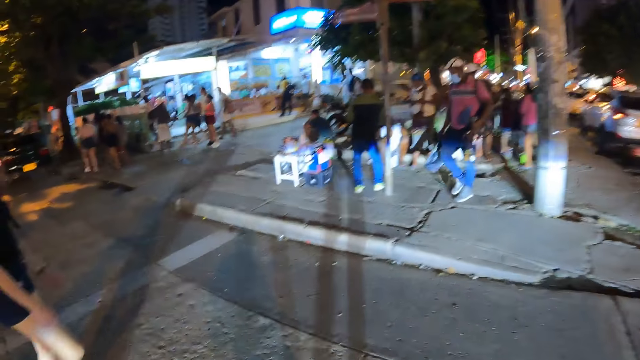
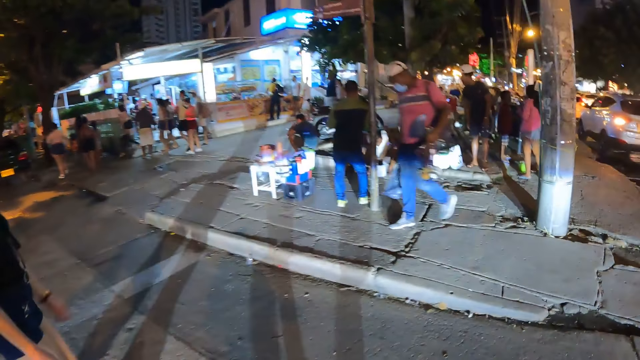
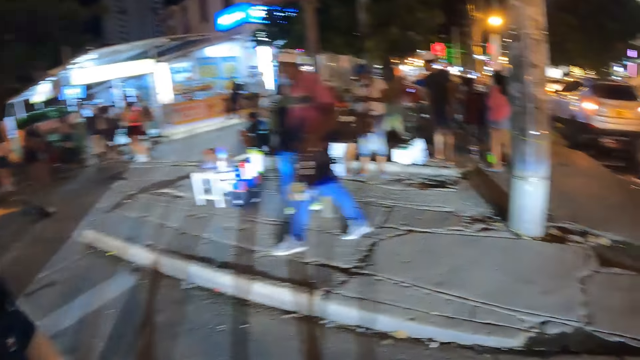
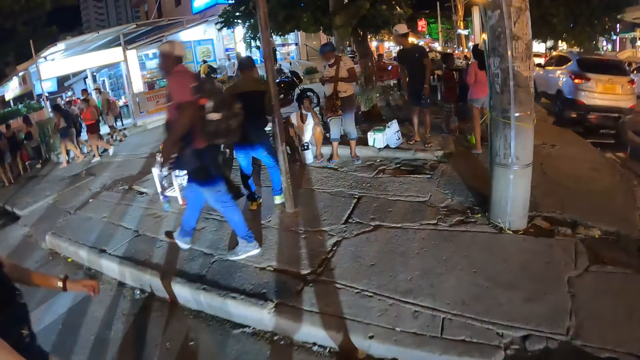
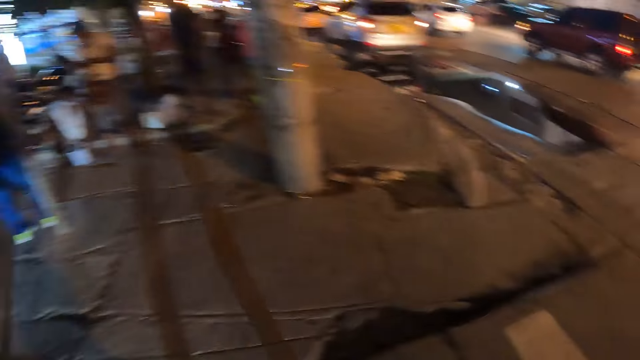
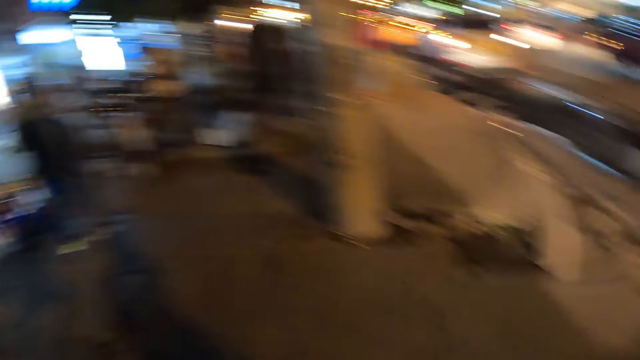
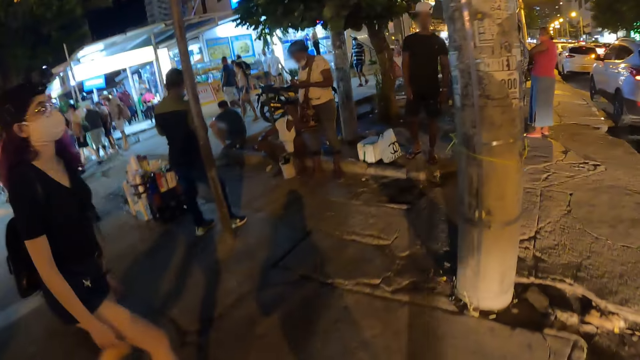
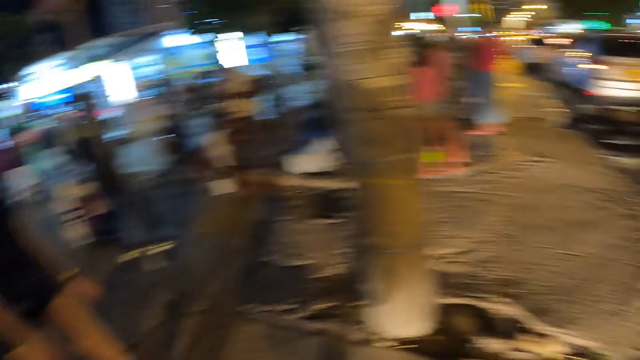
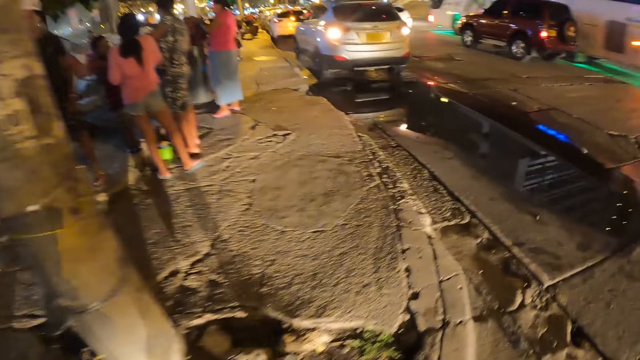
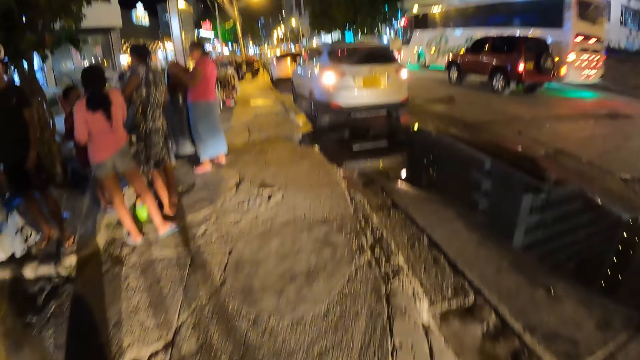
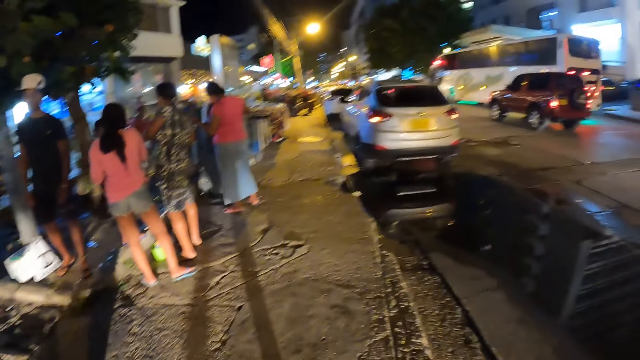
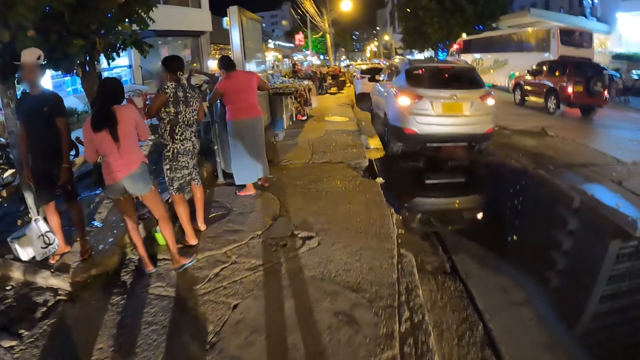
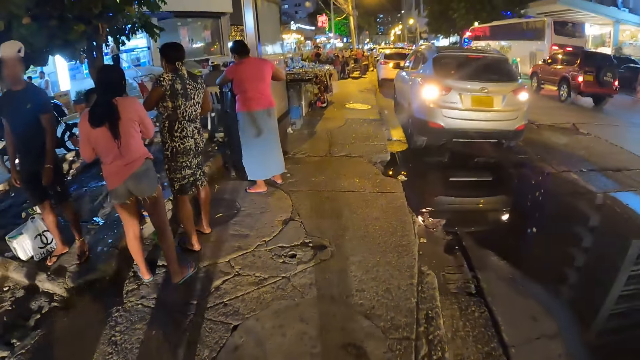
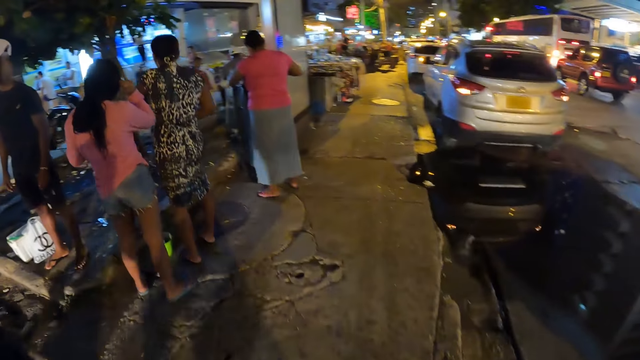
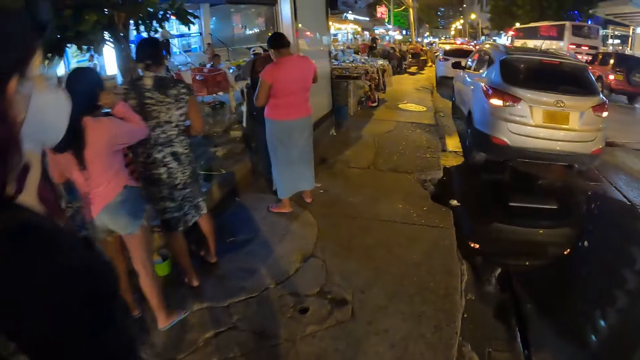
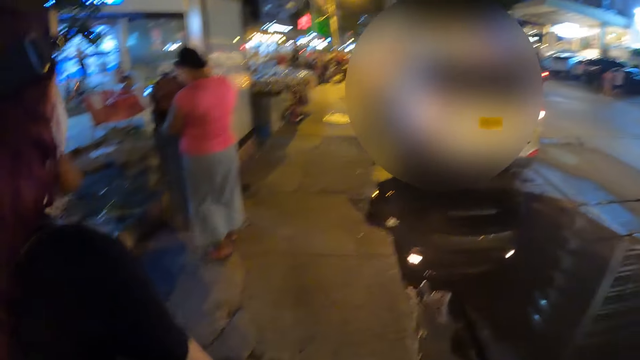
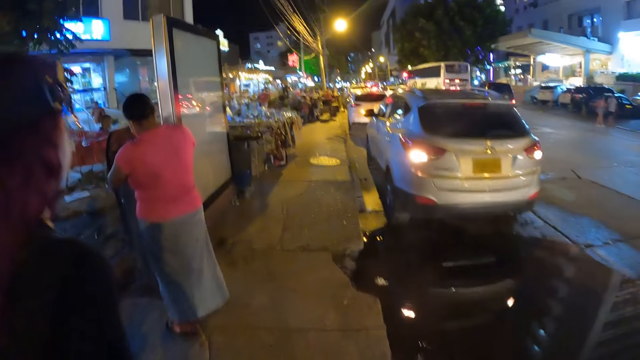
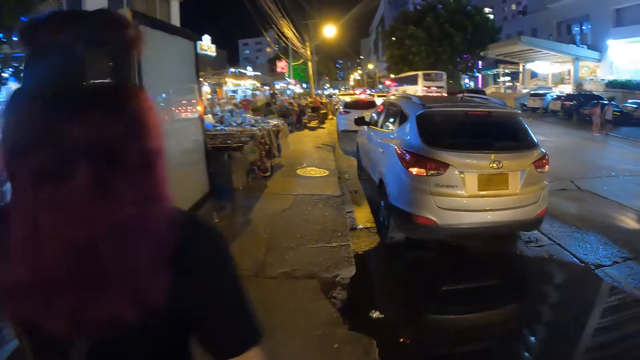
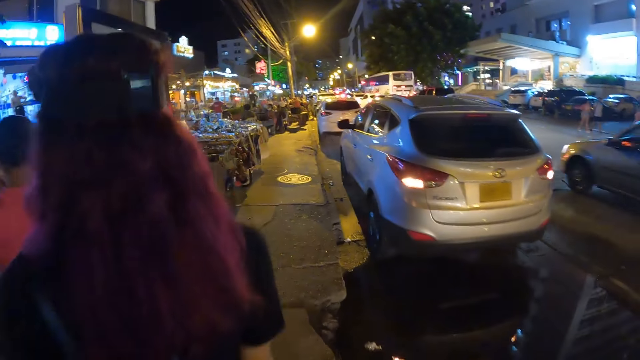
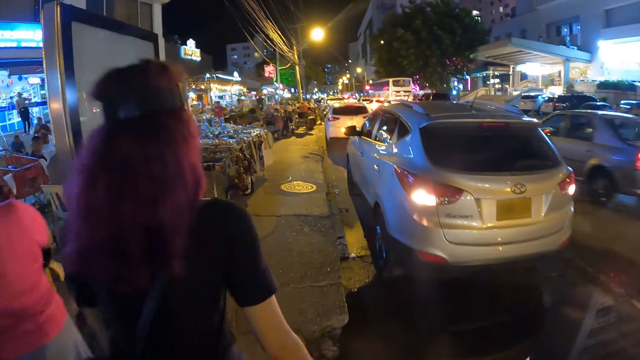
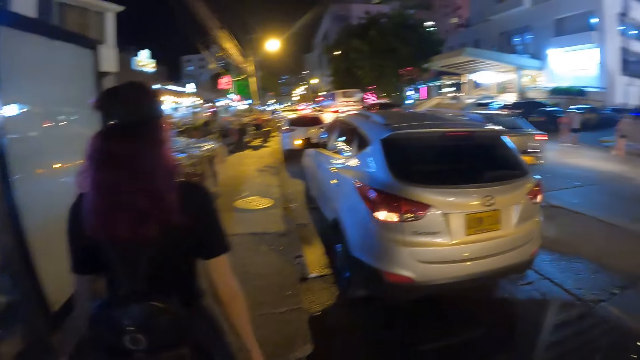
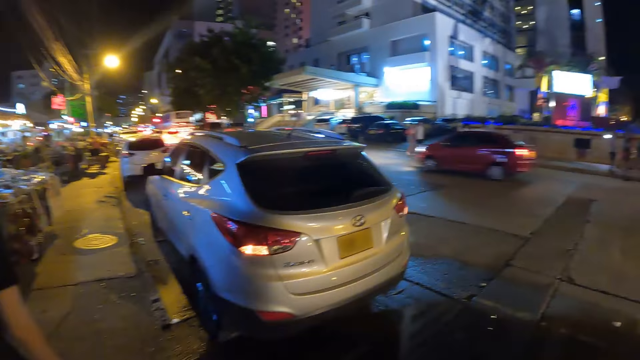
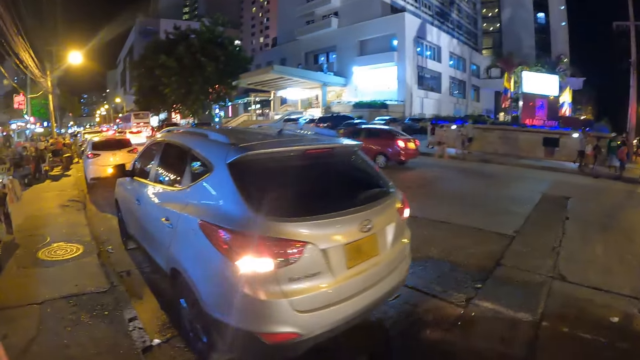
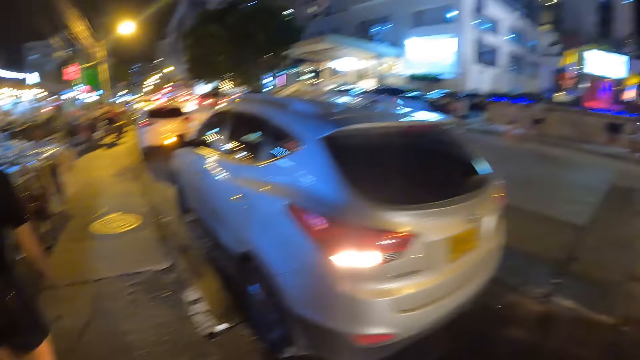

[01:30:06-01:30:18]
The camera wearer walks in front. They look in front.

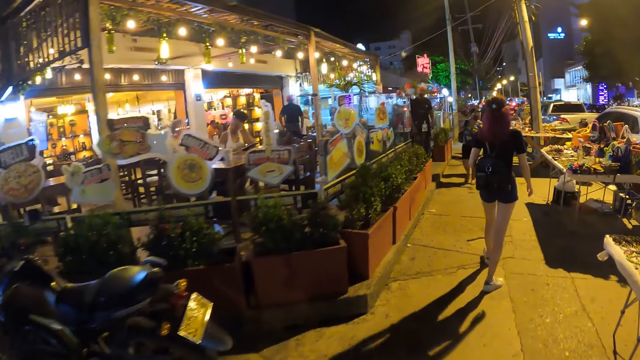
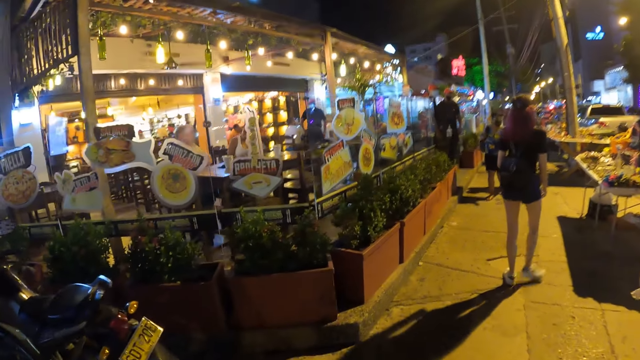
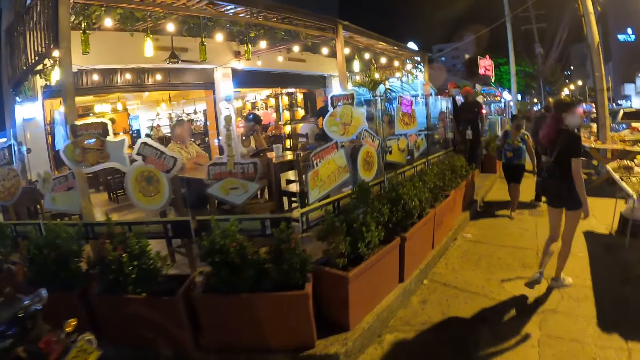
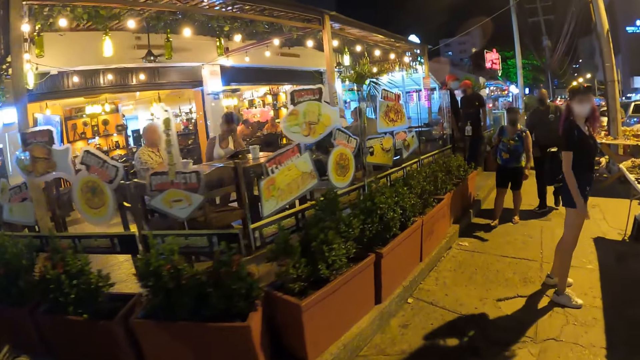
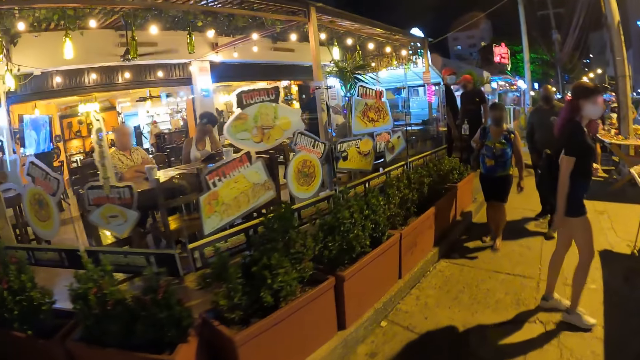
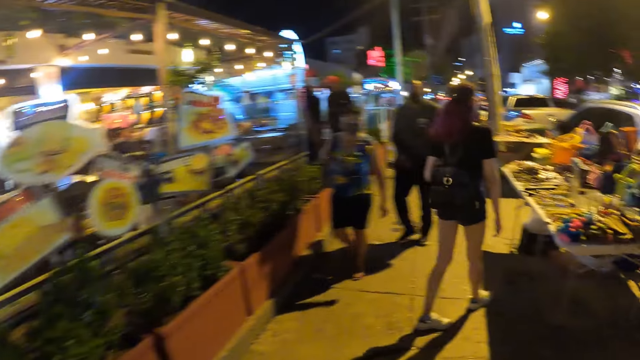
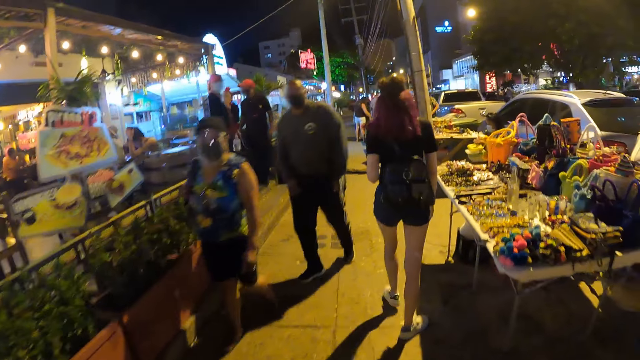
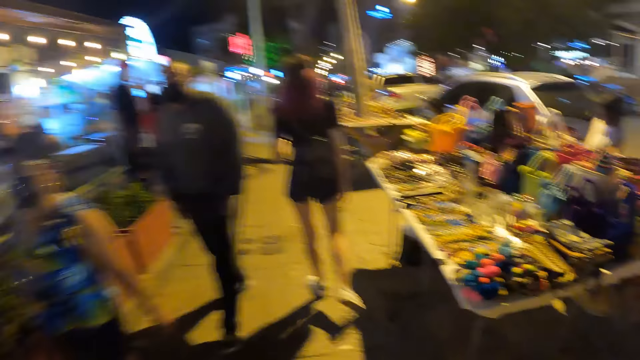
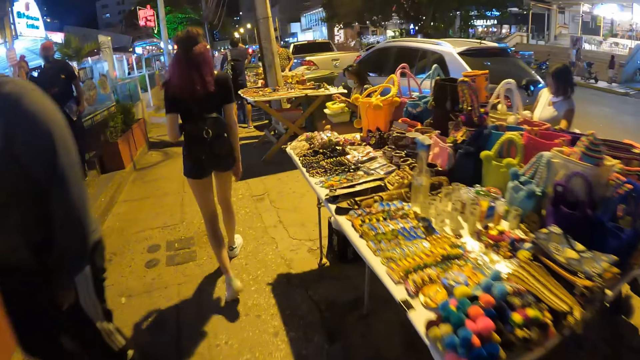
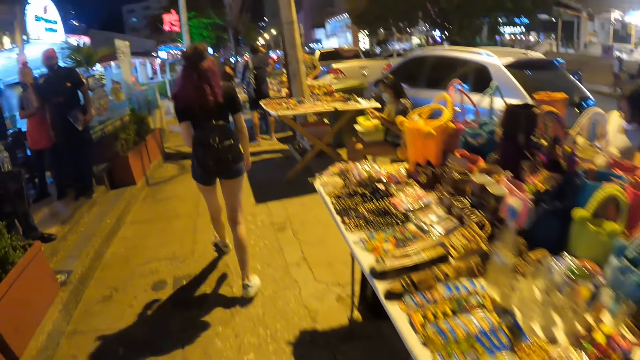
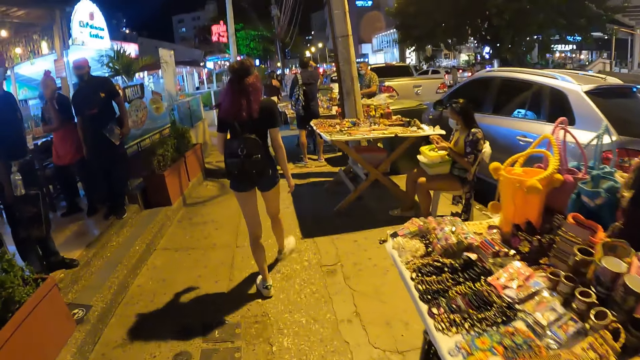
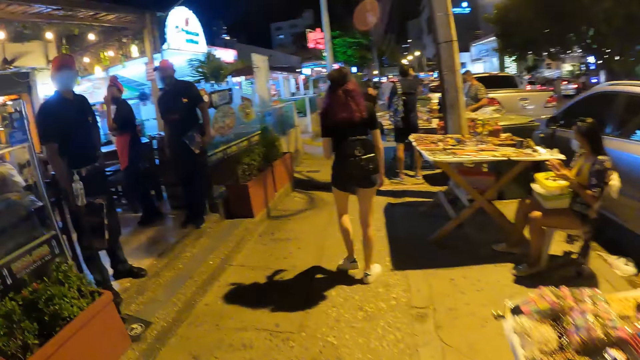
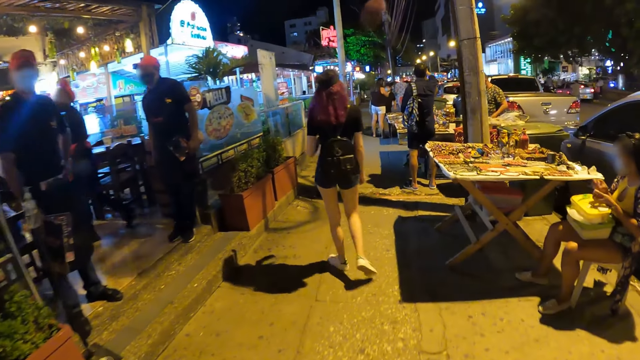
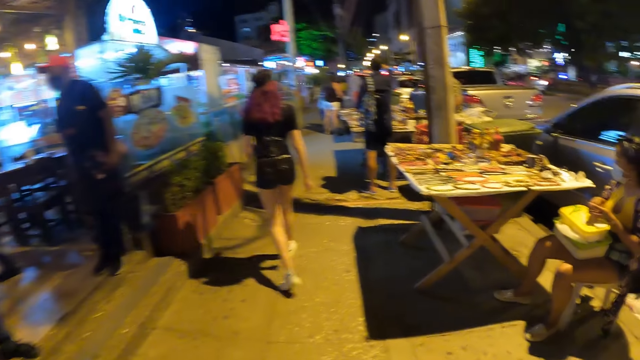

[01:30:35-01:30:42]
The camera wearer interacts with the woman.

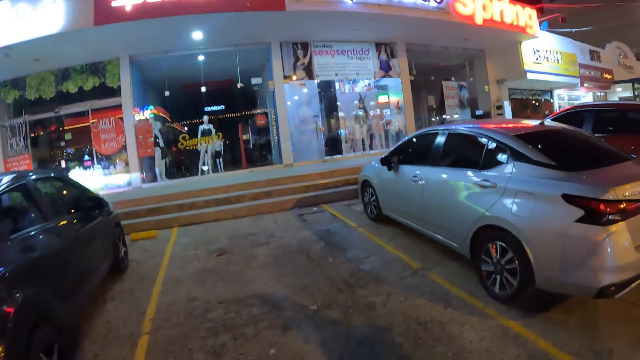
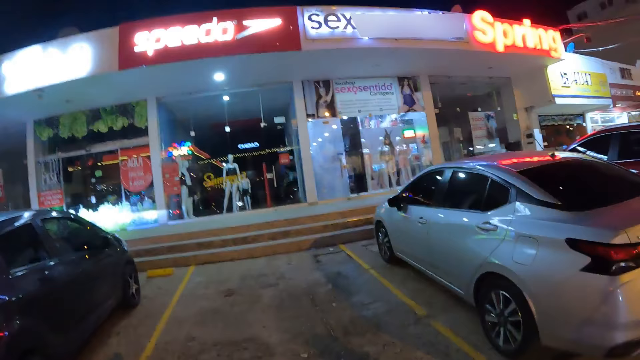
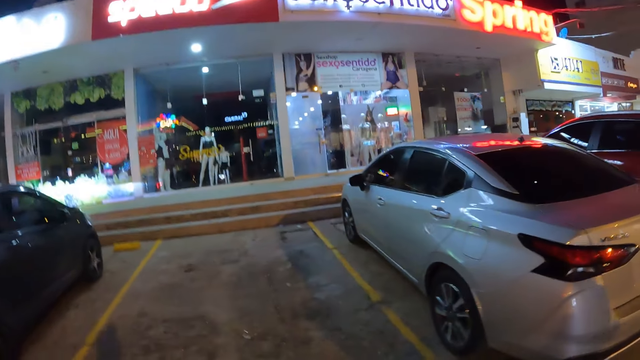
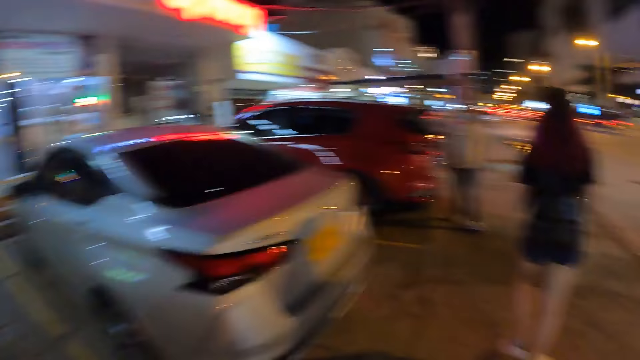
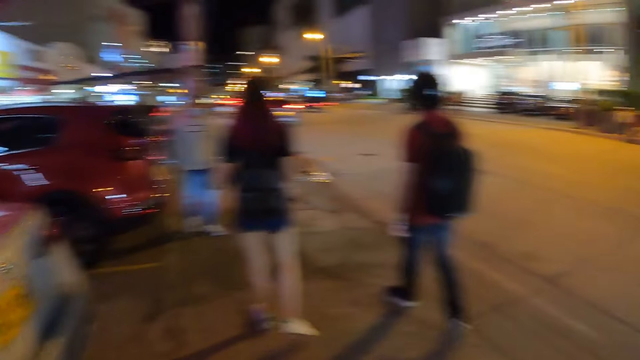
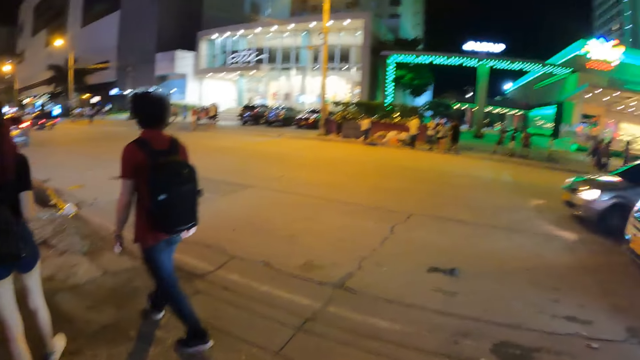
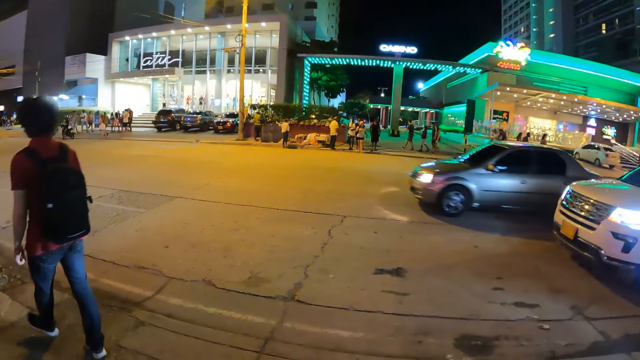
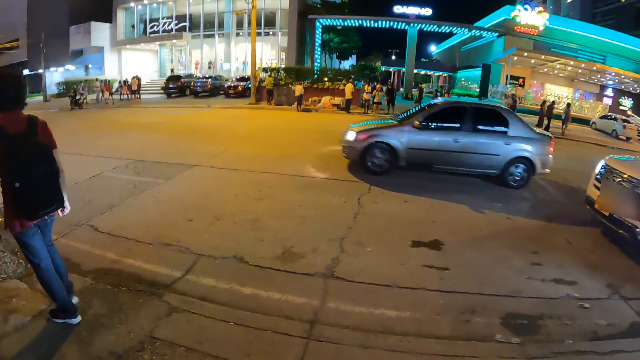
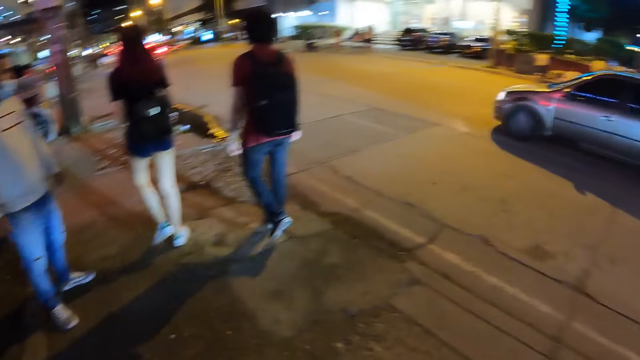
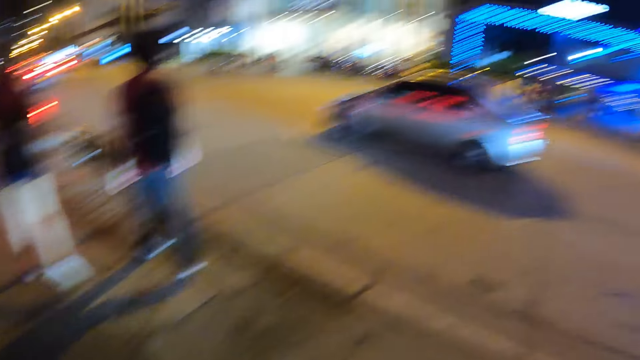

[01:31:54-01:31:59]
A man walks along a path.
